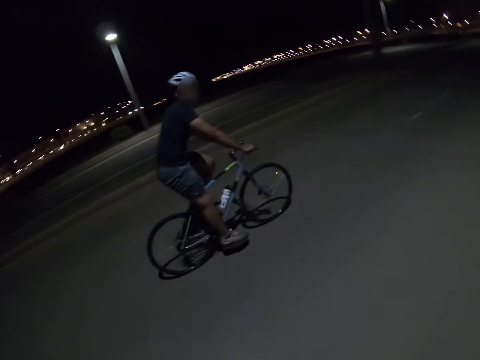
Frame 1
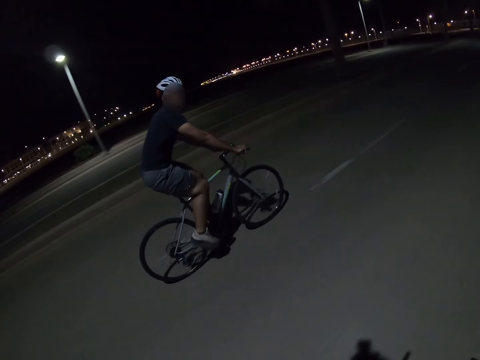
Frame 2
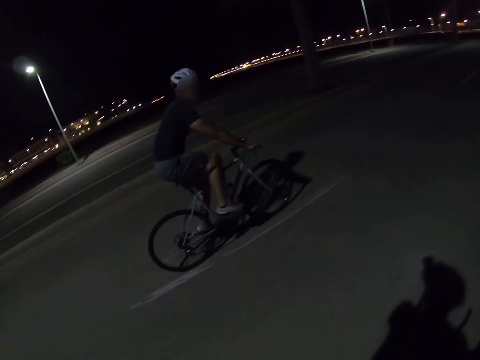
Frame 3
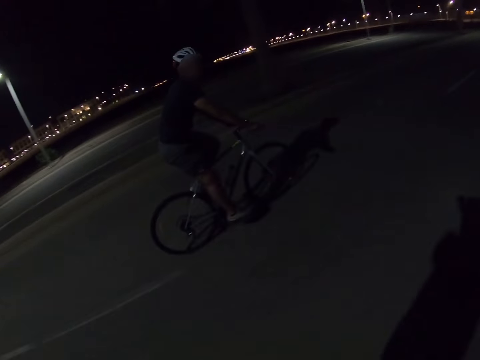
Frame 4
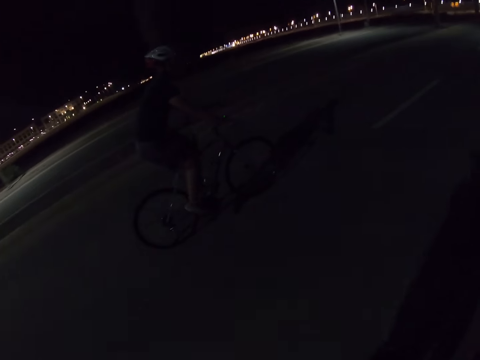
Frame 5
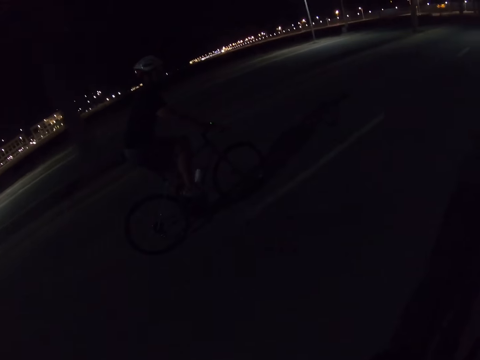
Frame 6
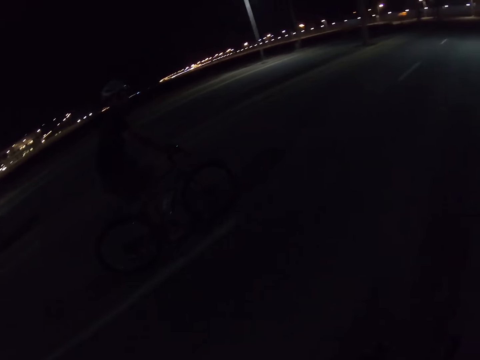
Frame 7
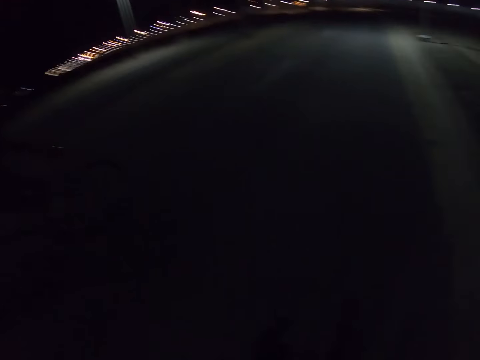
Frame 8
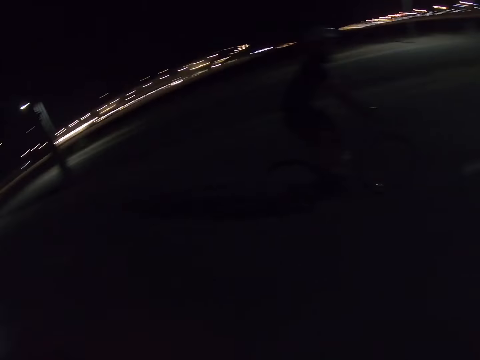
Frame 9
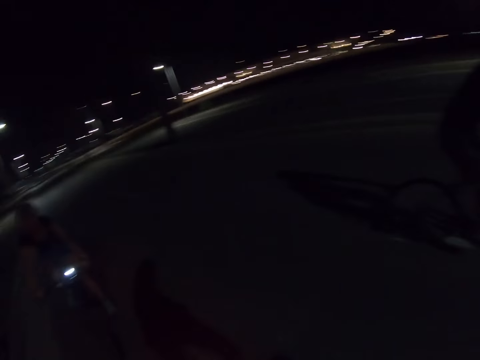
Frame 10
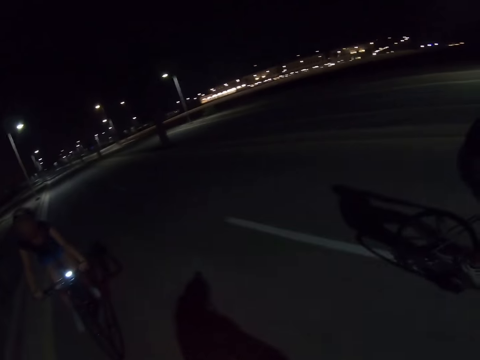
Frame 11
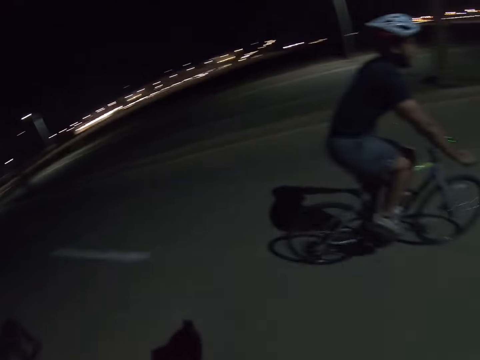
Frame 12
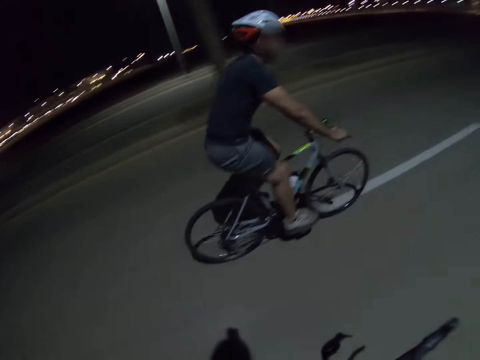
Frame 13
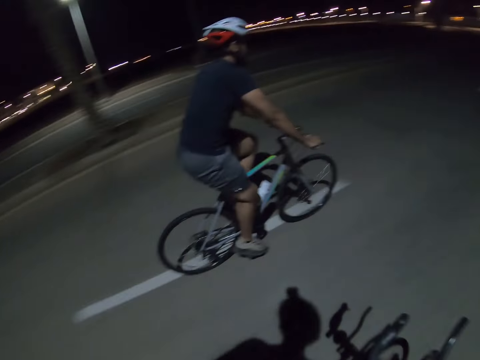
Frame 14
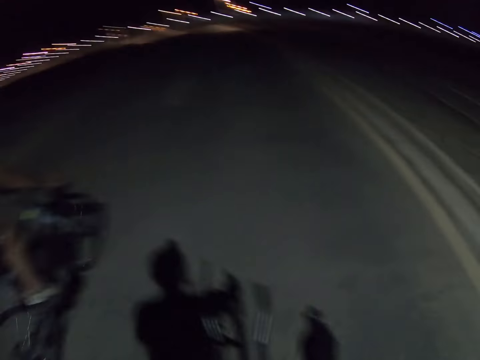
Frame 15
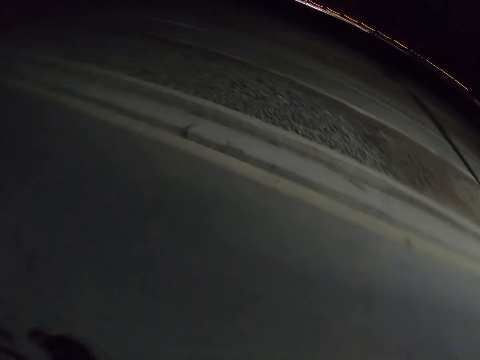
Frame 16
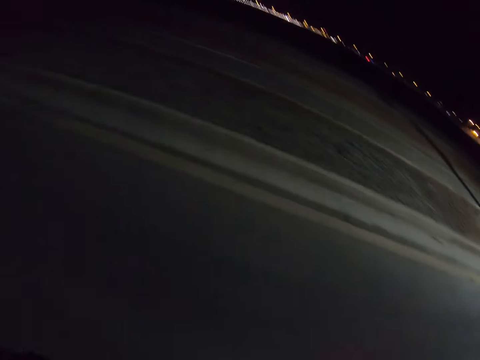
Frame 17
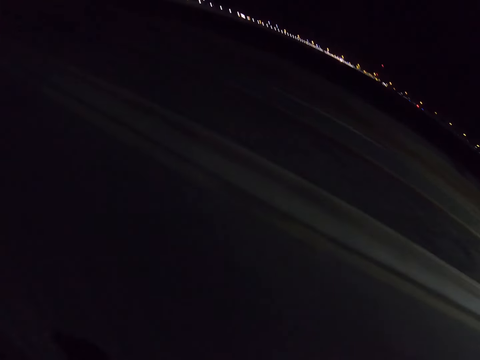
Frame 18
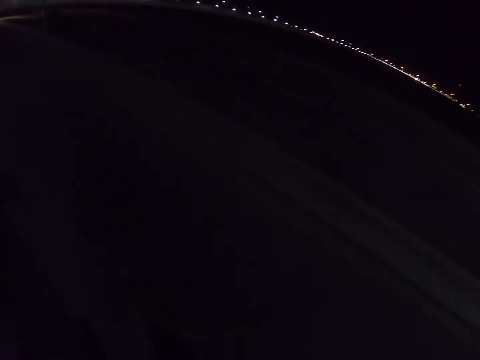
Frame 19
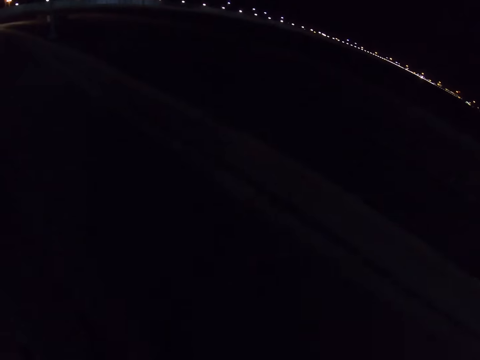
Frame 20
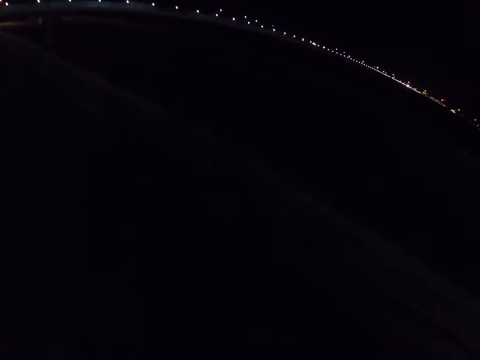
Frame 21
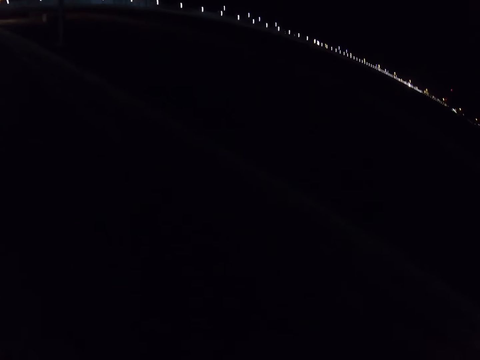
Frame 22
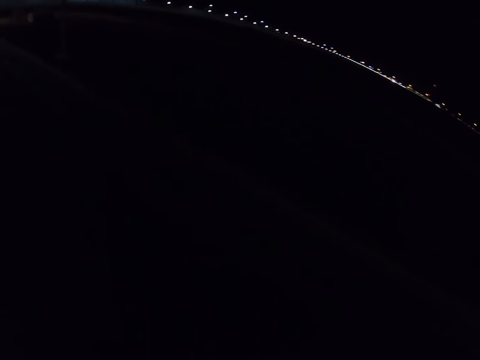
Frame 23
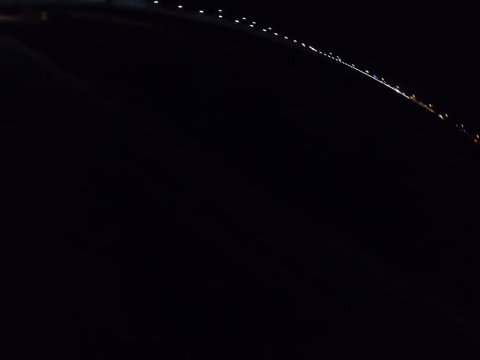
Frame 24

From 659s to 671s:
The camera wearer rides the bike and looks at a person. They ride the bike and look at another person. They ride the bike and look at the first person.

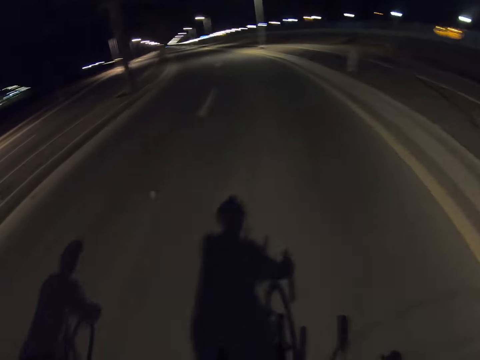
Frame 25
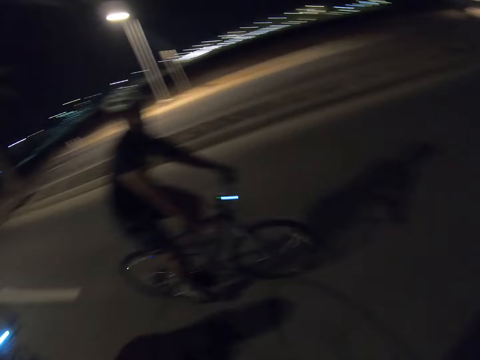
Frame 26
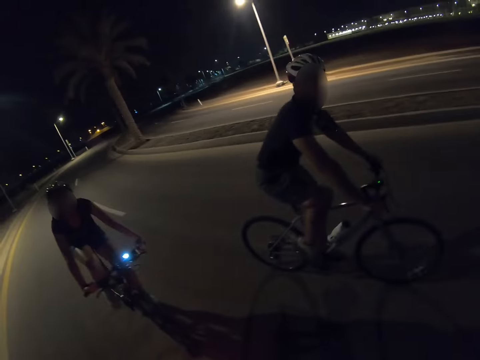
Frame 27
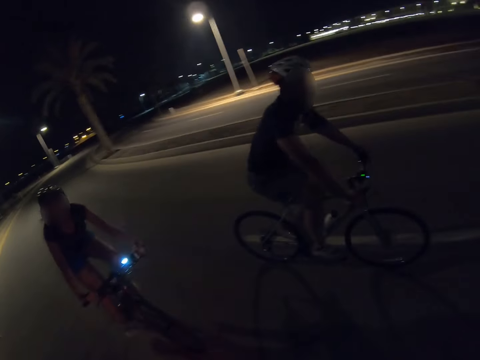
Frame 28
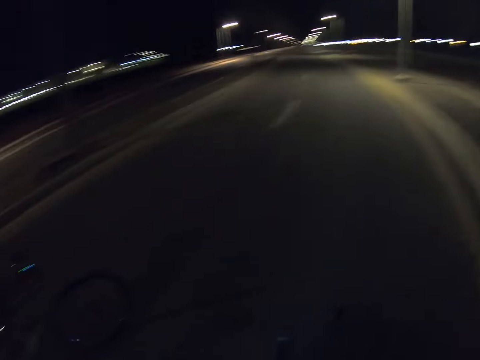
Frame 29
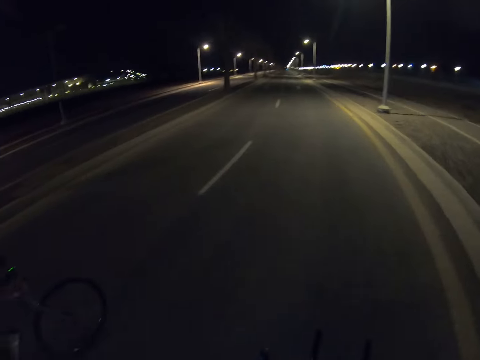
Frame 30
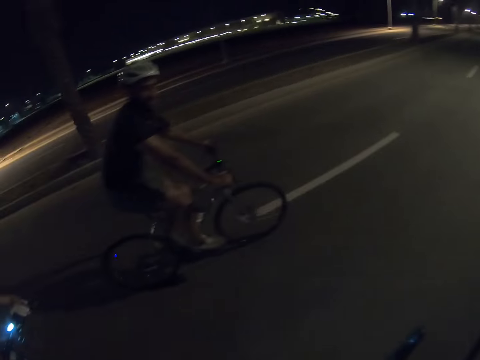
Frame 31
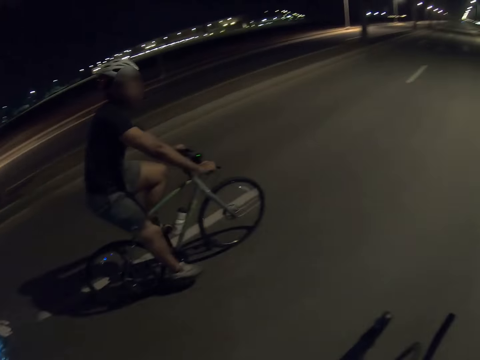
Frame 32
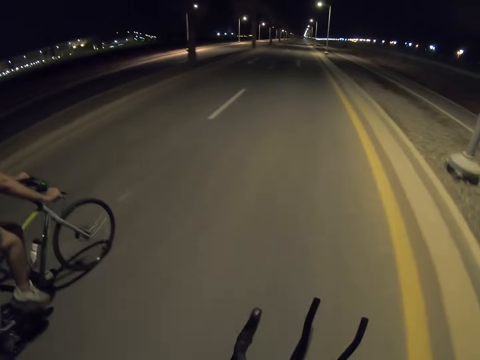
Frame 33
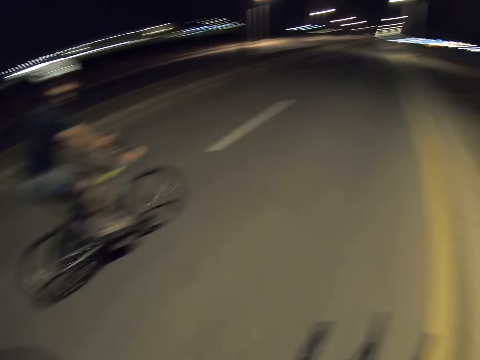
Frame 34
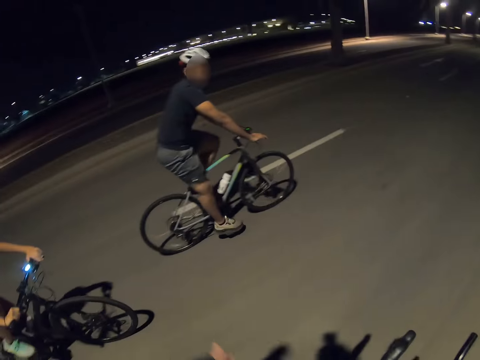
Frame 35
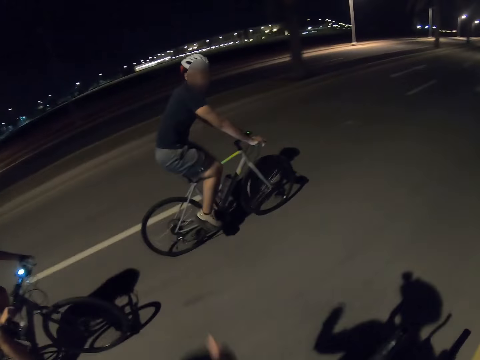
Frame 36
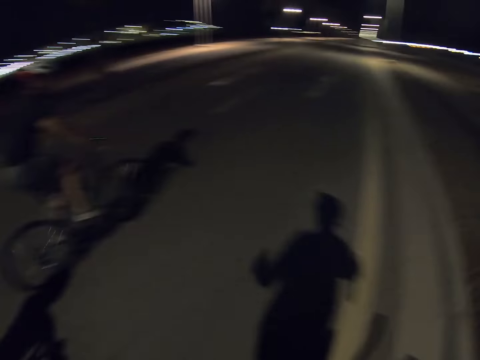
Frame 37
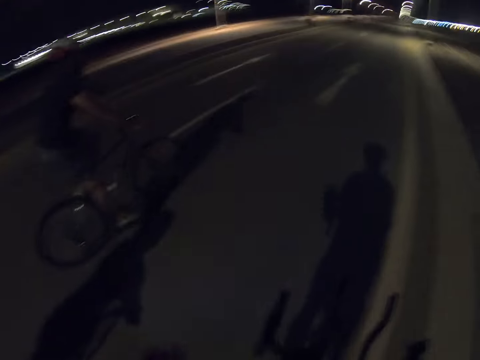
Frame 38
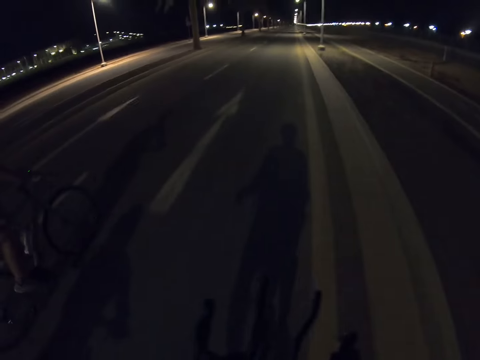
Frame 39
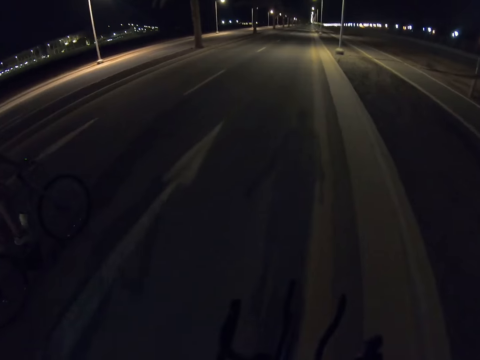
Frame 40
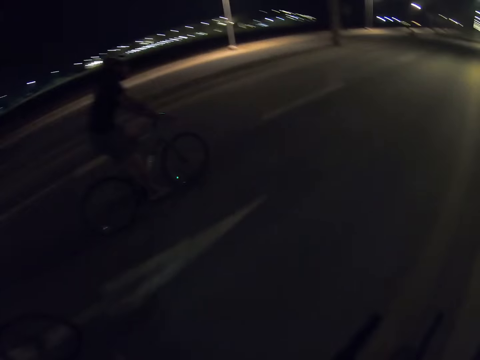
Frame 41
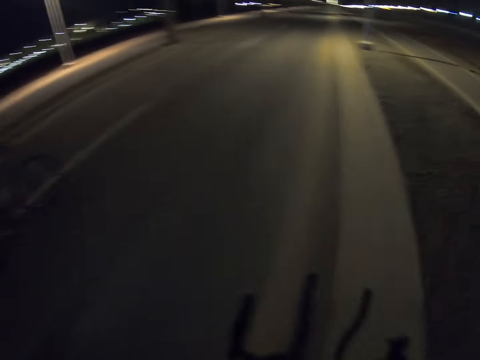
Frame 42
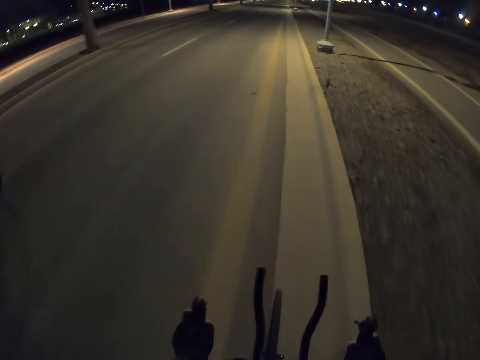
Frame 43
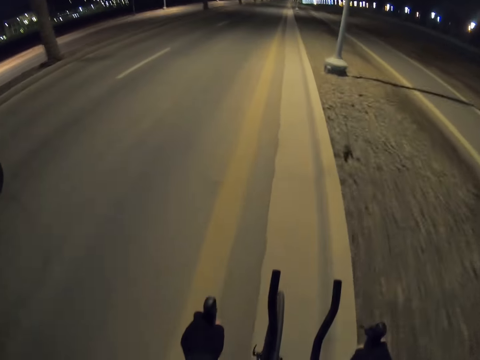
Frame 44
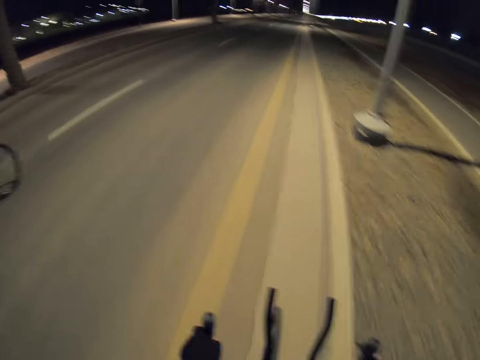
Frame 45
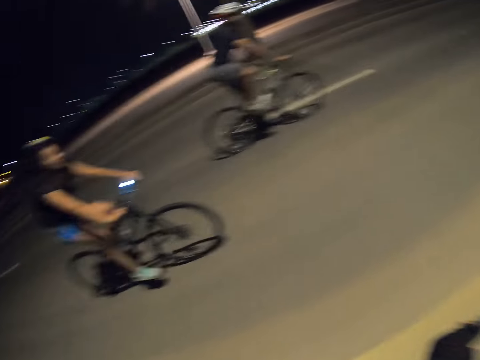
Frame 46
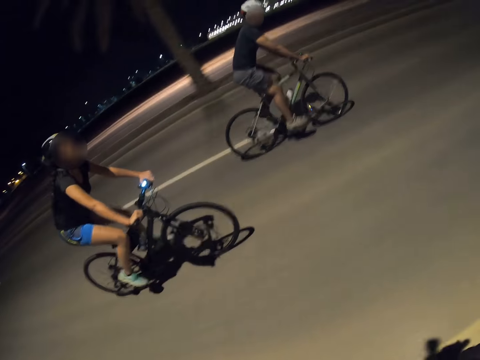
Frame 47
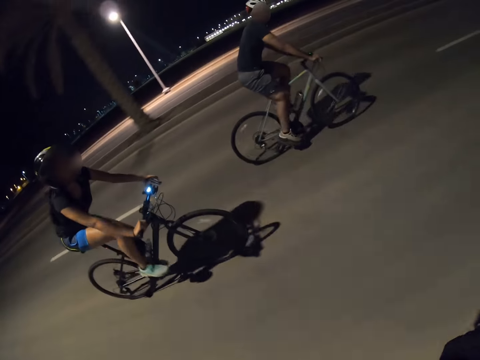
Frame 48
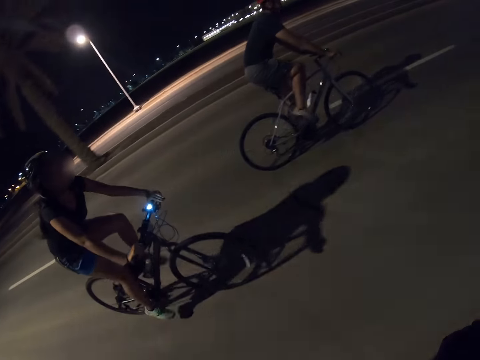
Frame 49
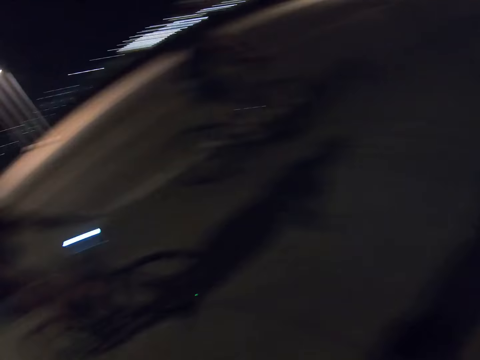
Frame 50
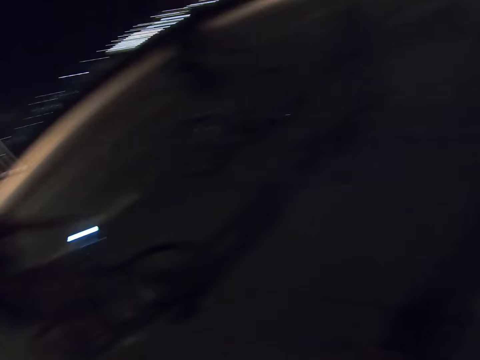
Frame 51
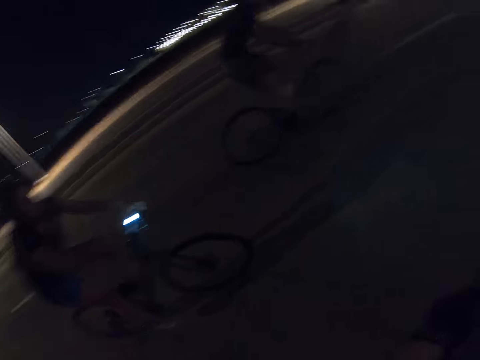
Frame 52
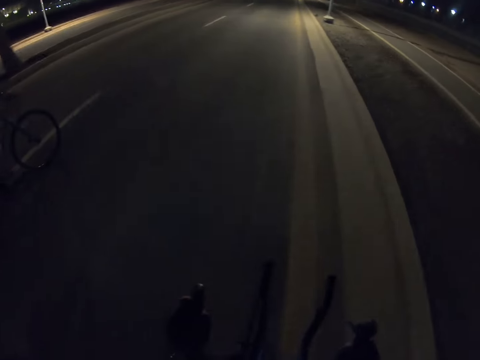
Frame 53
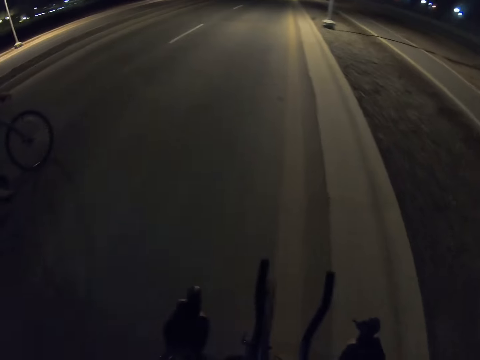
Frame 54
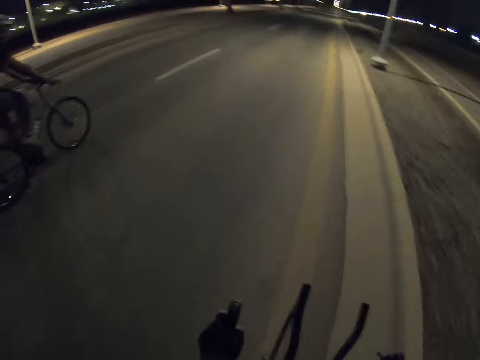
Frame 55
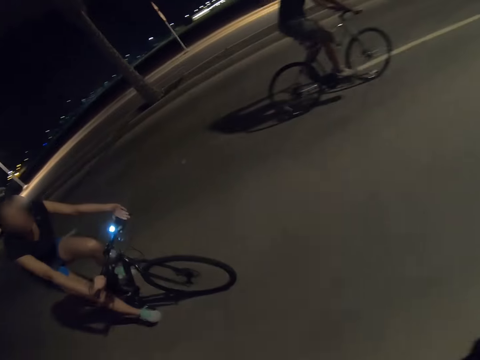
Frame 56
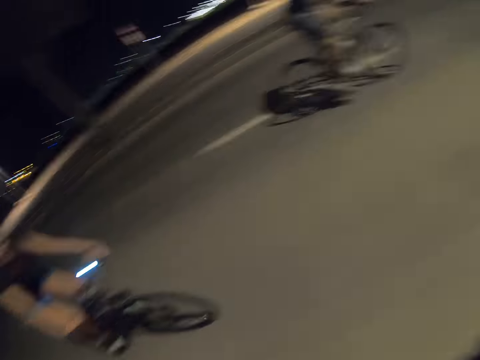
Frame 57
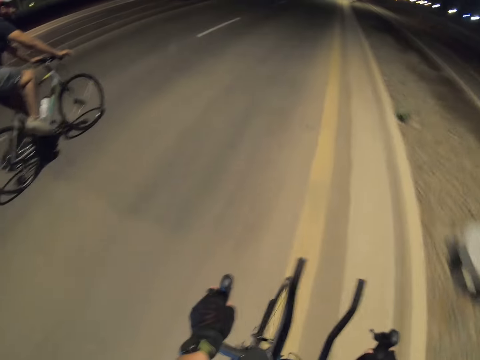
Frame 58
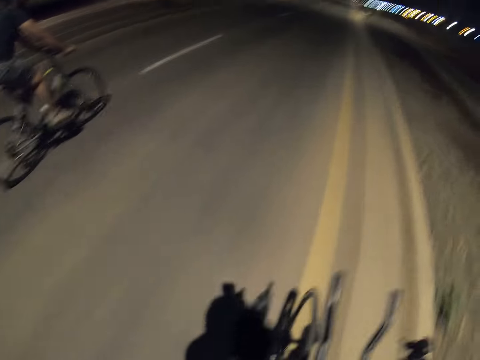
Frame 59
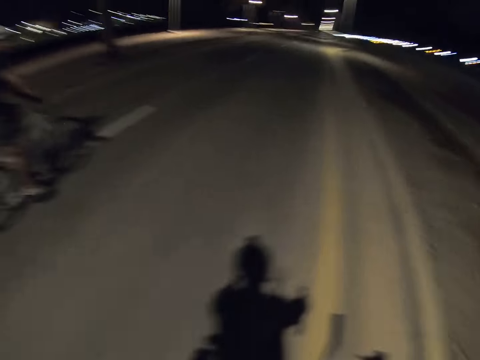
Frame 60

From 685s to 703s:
The camera wearer rides the bike. He looks at a person and another person. He looks at the person and the other person again. He moves his left hand. He rides the bike.
